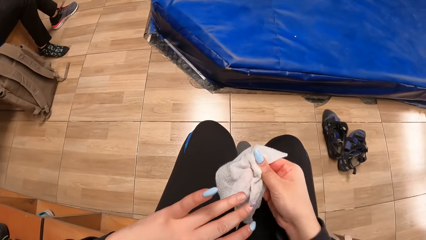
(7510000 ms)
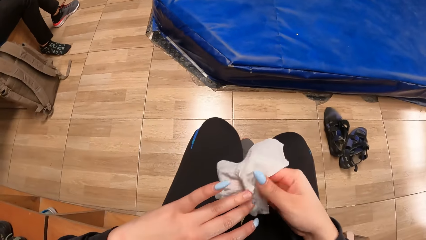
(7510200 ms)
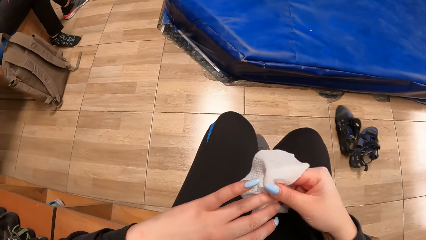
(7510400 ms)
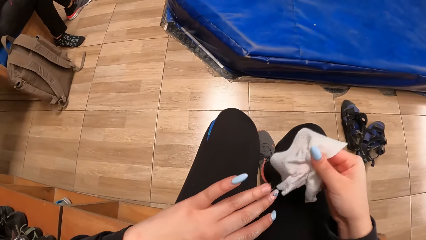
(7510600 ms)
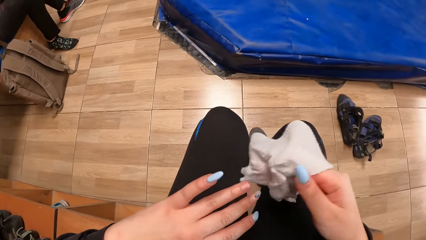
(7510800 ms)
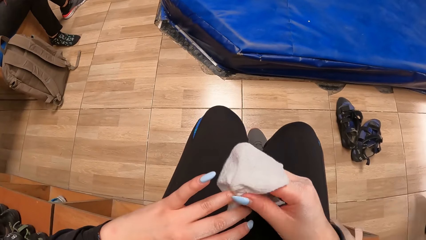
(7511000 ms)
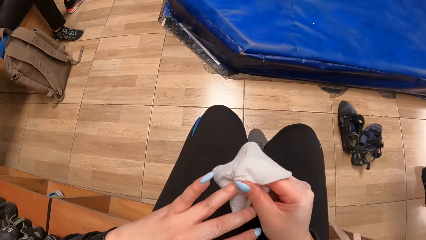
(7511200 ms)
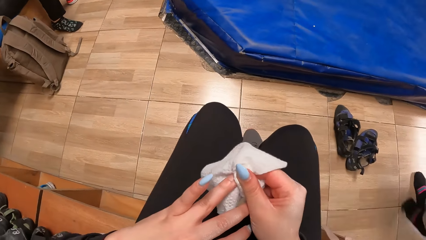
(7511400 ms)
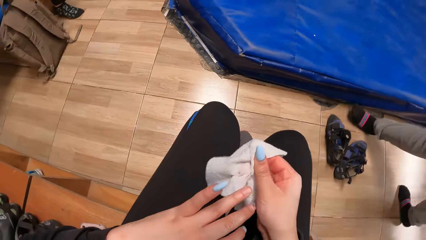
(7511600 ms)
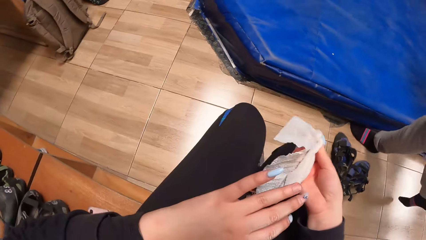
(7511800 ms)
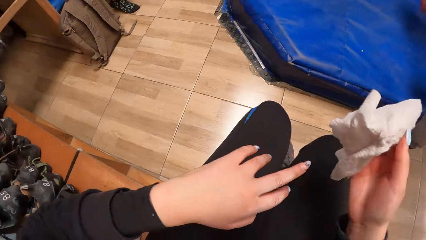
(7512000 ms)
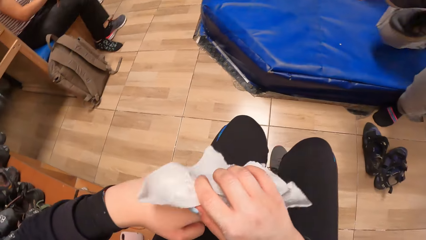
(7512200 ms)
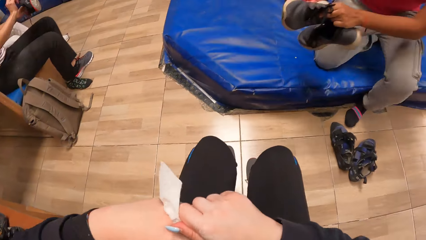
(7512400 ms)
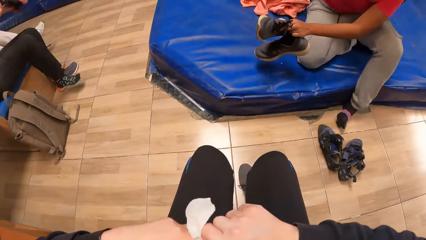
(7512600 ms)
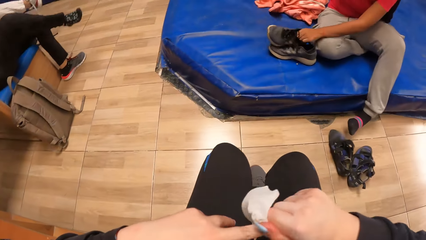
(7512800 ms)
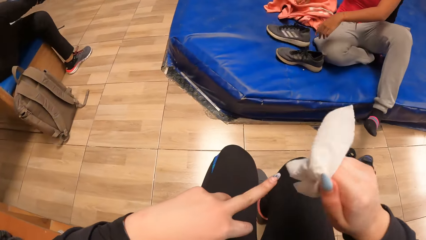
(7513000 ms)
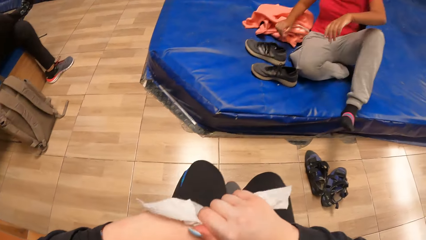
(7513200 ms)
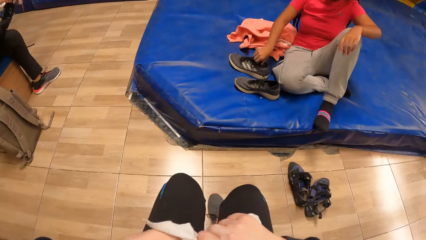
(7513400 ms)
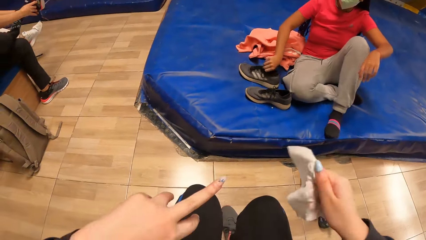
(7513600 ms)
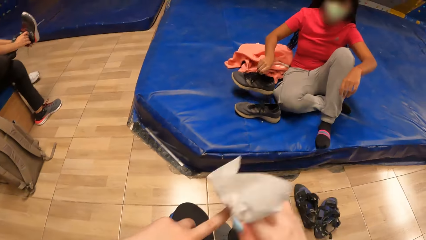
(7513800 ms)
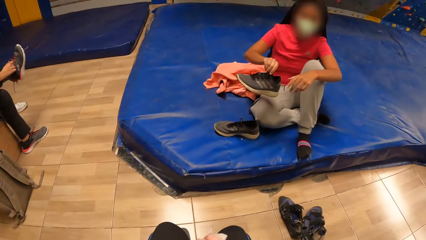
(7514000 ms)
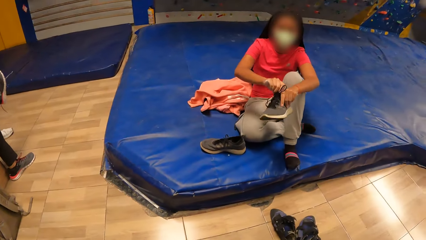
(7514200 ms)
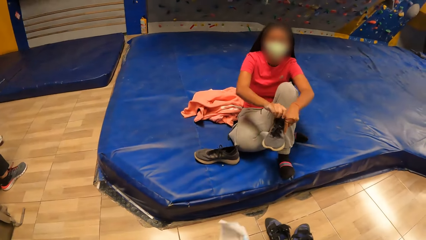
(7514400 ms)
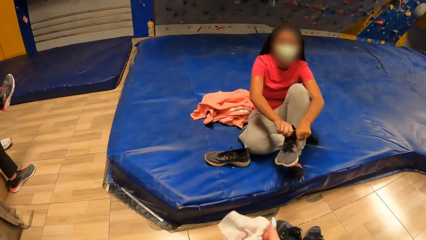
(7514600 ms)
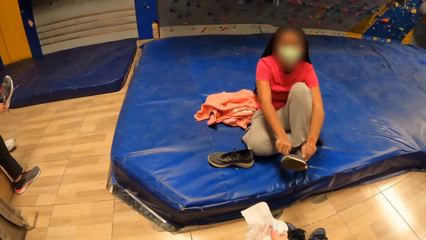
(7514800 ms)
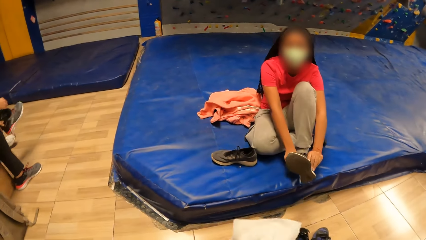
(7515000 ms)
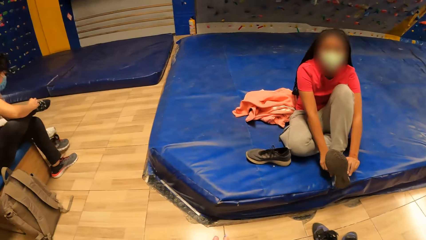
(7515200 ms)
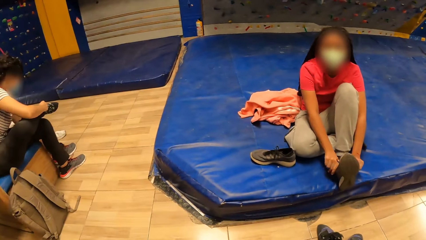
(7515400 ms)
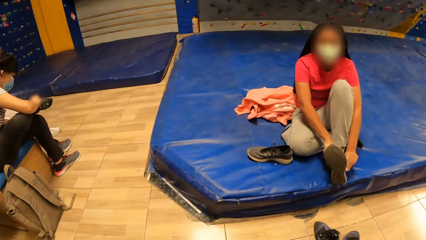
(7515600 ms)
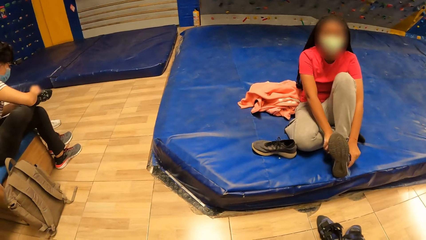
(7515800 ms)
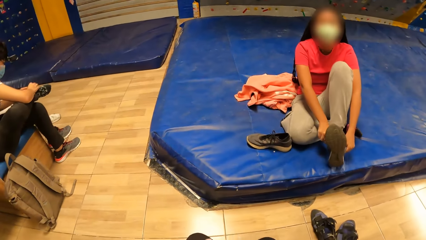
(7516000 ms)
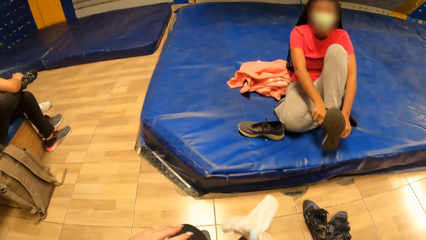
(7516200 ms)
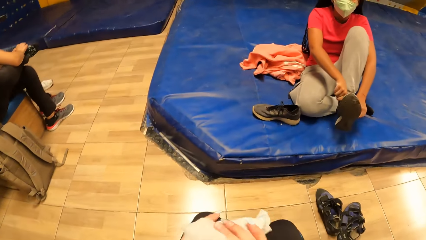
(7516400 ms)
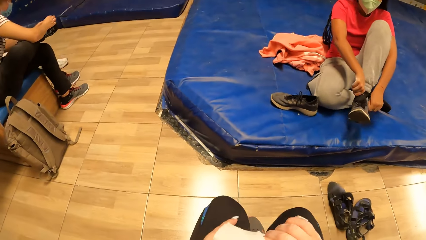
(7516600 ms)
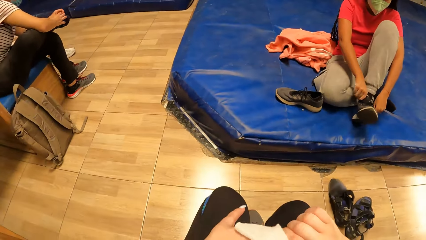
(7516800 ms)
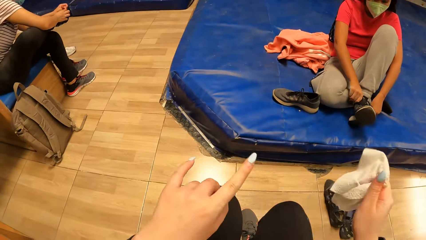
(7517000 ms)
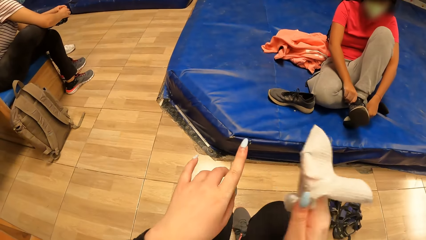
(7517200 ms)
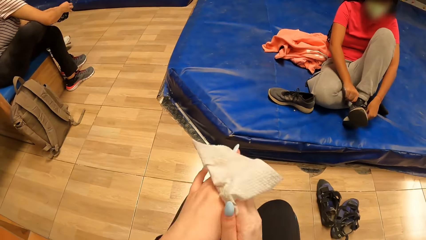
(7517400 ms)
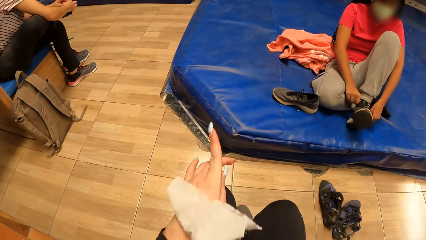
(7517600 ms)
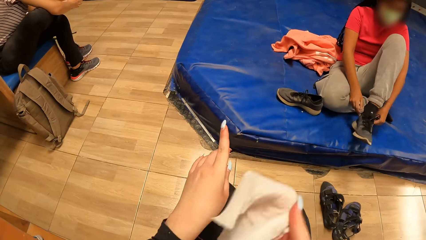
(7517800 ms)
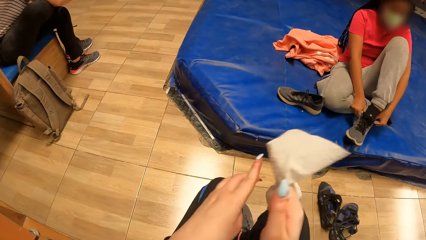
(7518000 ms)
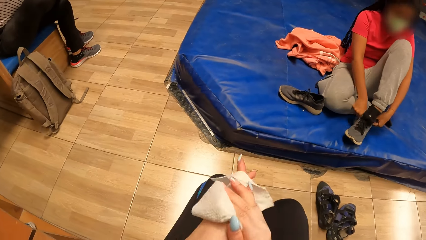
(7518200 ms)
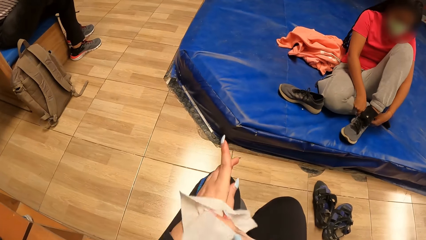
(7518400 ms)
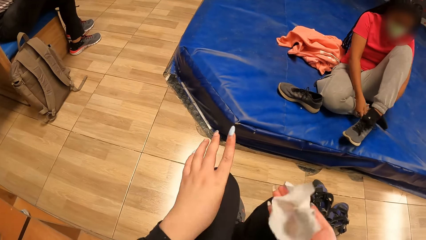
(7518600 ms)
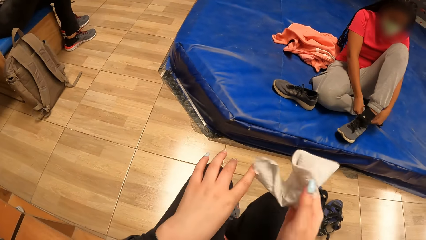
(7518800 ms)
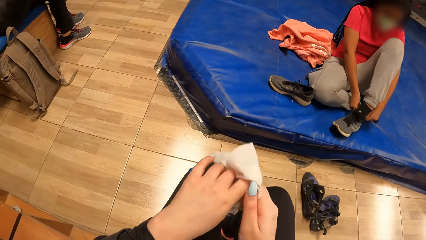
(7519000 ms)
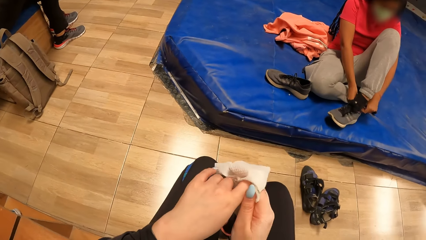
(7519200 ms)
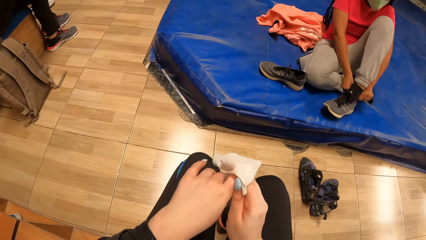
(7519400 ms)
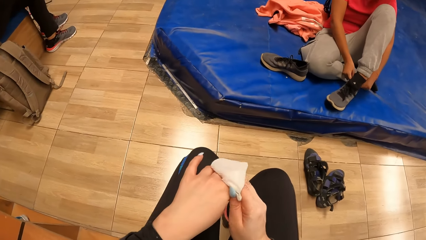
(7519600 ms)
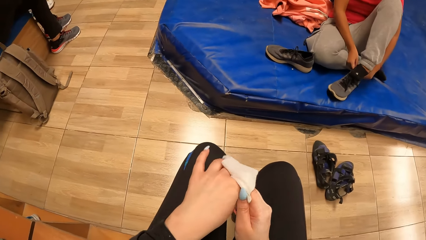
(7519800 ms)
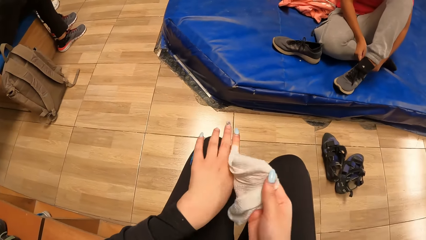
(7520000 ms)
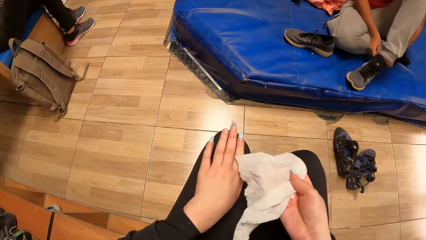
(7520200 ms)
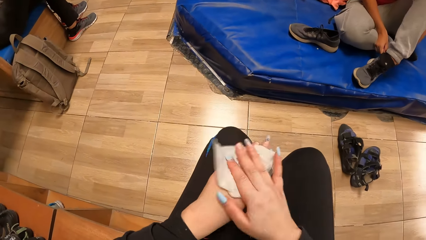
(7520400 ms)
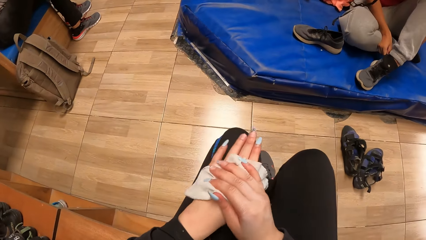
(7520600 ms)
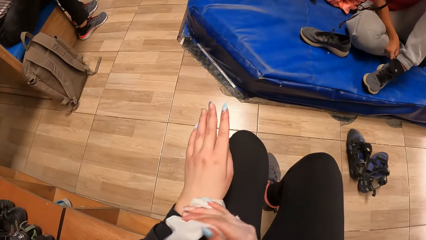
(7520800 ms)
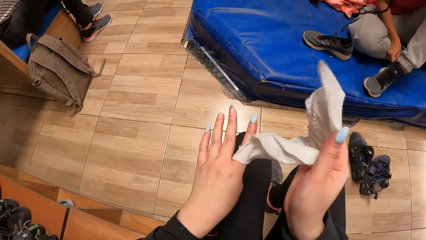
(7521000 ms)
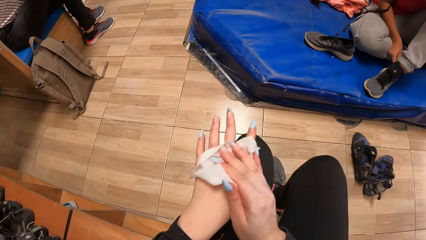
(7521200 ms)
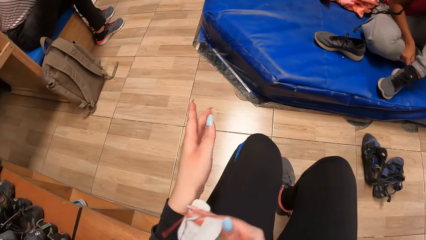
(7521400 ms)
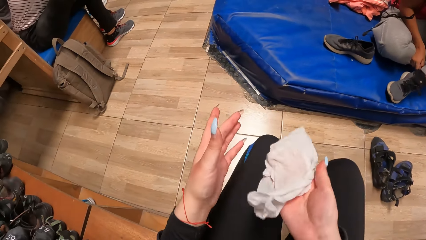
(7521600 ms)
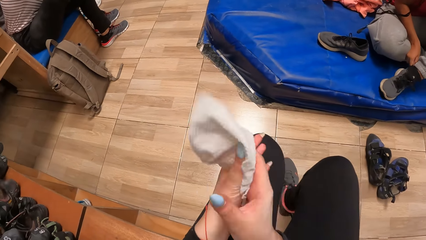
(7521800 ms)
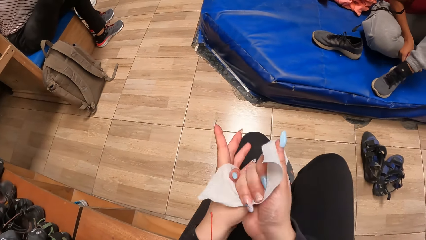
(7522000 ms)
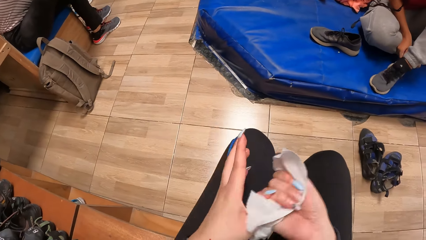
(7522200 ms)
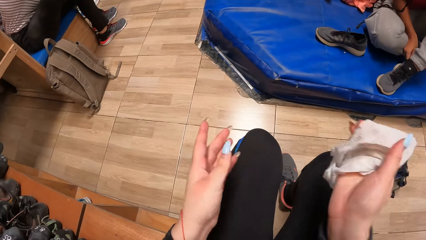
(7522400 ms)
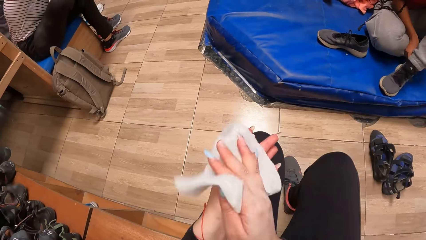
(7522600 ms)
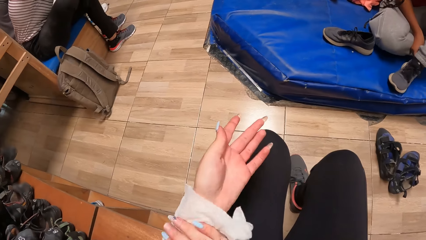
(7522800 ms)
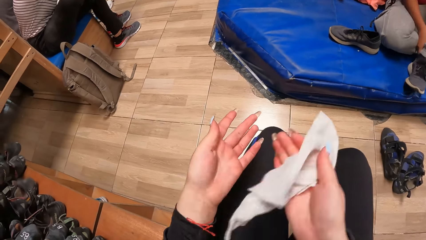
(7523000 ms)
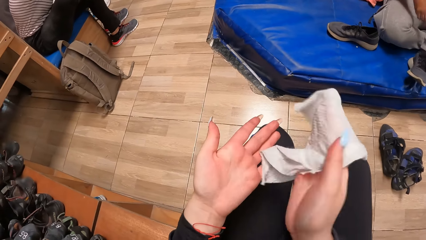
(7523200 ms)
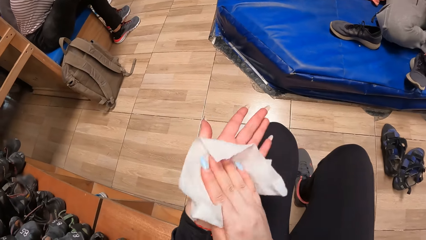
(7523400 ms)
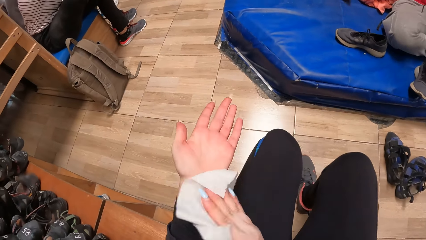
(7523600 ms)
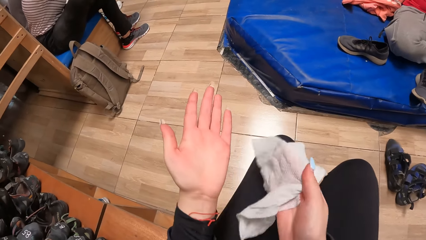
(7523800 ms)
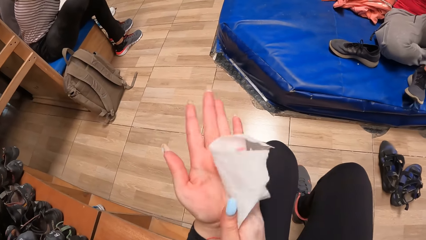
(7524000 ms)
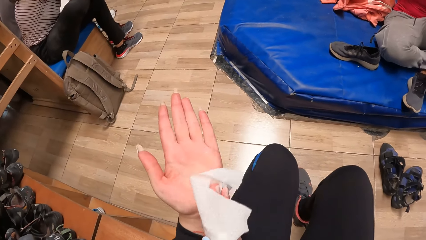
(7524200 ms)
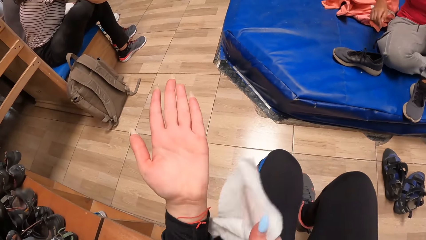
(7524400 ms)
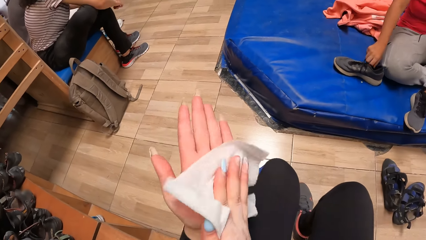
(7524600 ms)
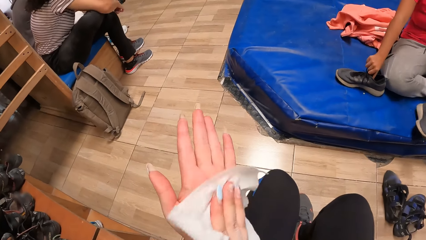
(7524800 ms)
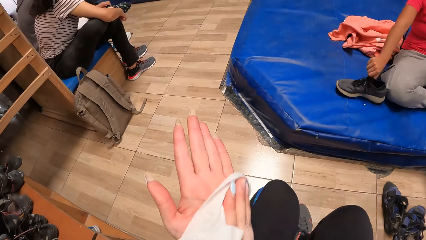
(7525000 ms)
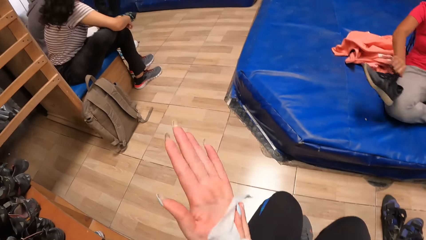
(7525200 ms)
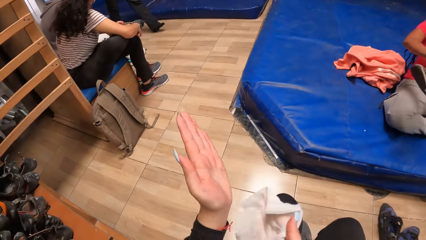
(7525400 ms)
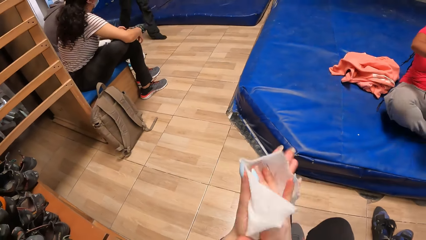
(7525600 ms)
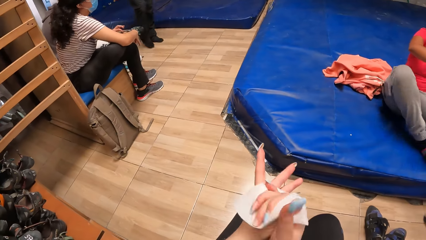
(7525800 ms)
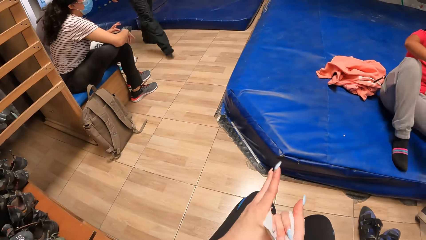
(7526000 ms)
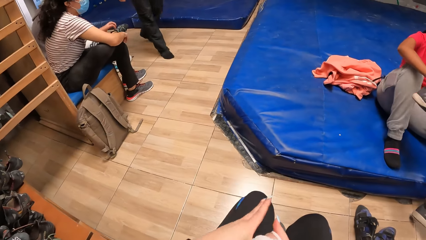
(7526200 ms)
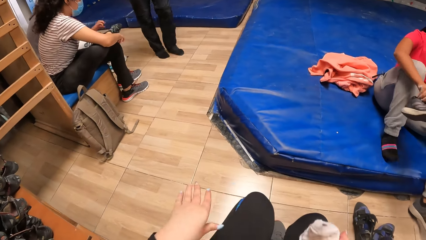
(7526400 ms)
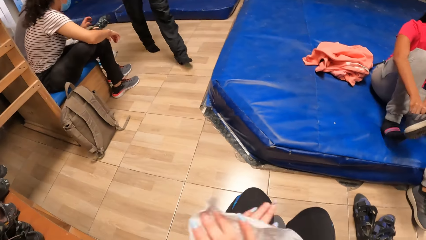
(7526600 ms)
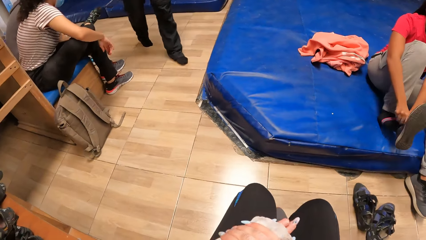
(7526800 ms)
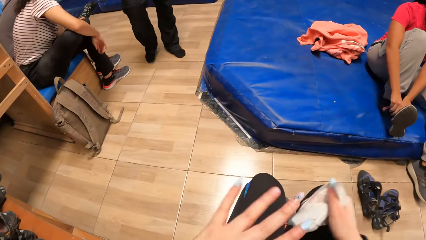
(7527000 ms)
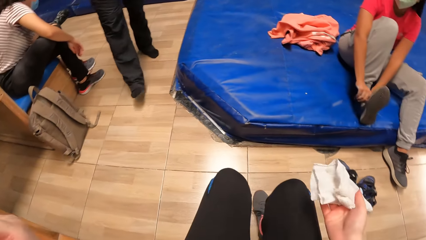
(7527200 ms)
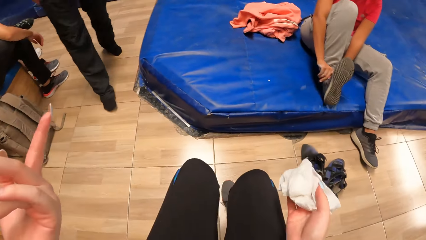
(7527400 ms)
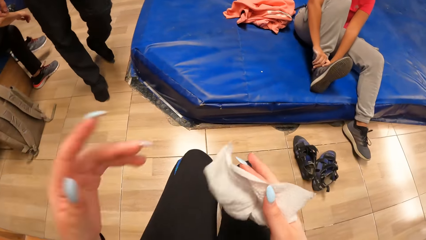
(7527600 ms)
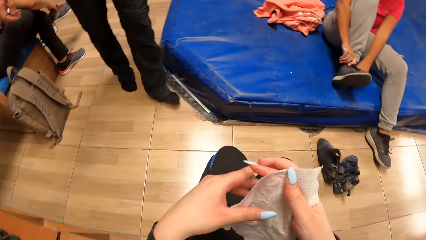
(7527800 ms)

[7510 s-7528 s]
The lady sits on a crash pad. The lady places her pair of sneakers onto the crash pad with her left hand. The lady wears her sneakers with both hands.
